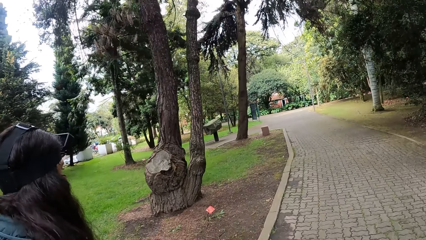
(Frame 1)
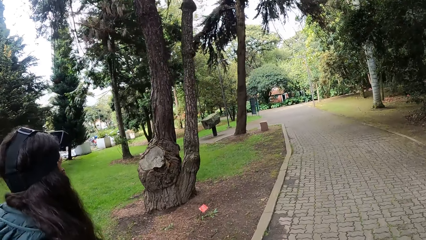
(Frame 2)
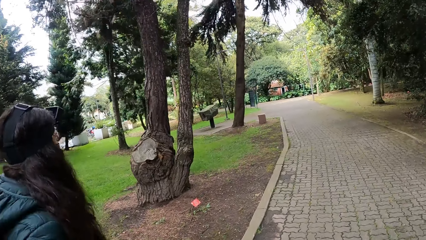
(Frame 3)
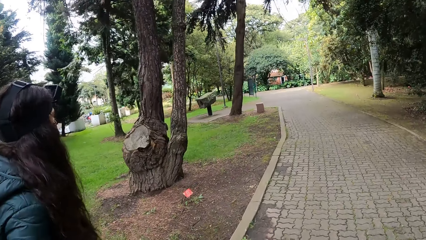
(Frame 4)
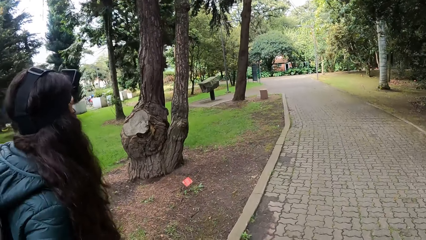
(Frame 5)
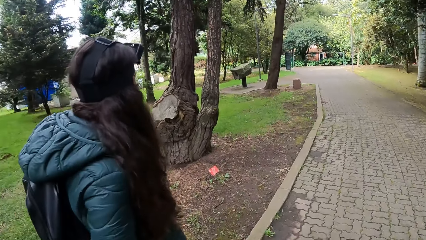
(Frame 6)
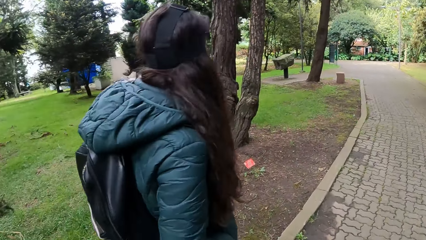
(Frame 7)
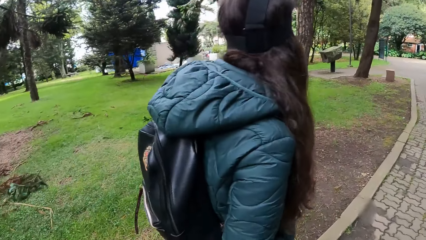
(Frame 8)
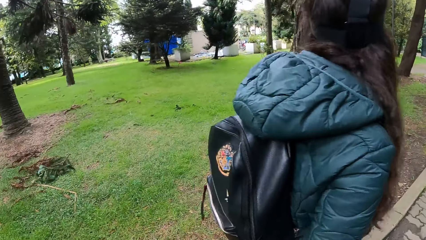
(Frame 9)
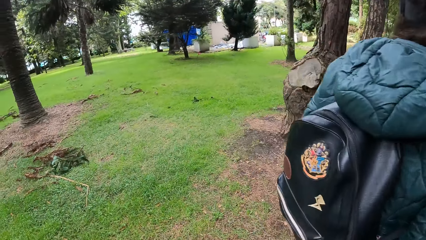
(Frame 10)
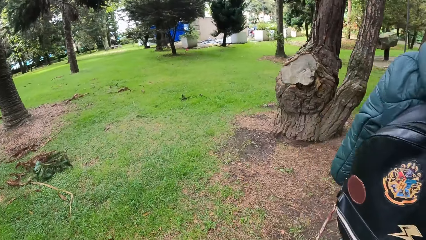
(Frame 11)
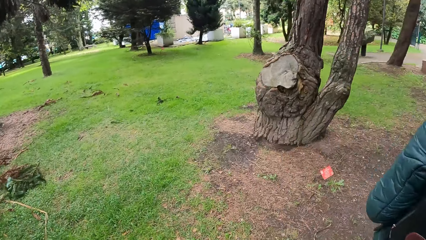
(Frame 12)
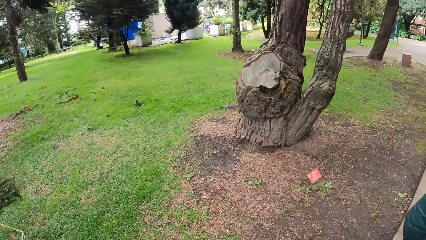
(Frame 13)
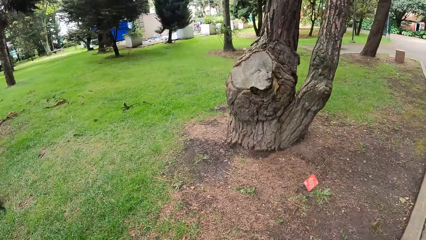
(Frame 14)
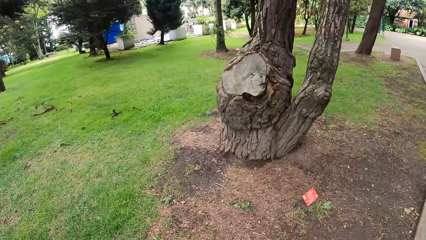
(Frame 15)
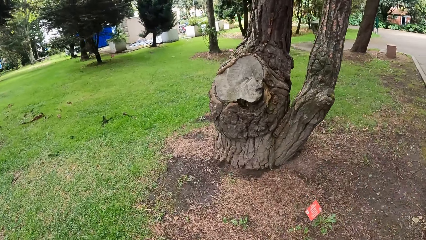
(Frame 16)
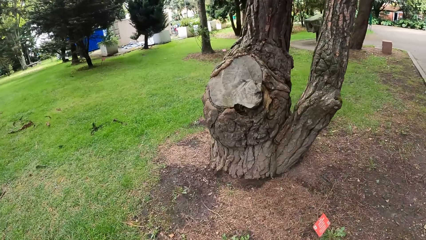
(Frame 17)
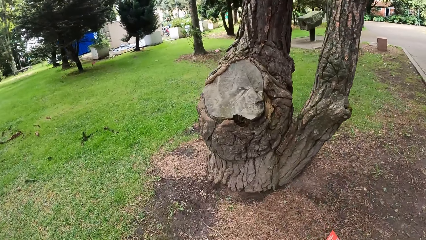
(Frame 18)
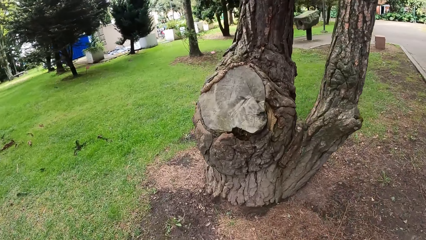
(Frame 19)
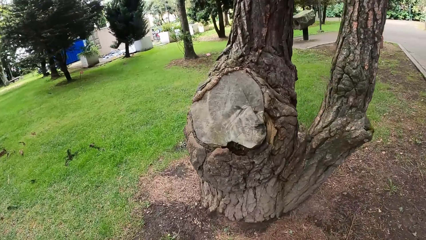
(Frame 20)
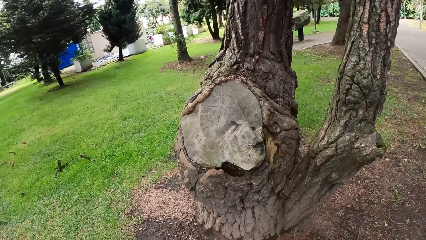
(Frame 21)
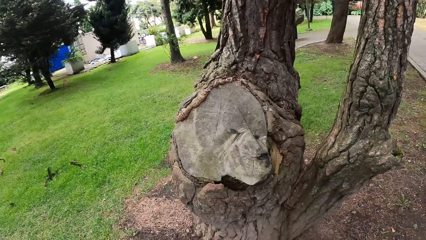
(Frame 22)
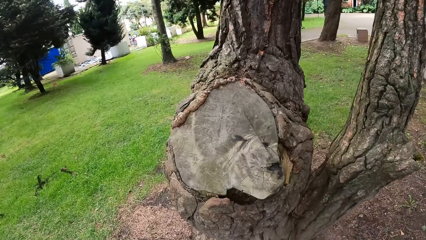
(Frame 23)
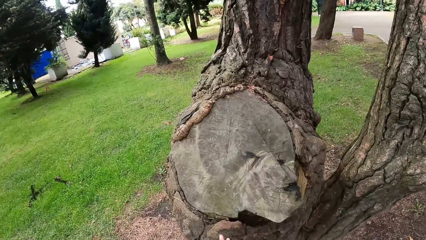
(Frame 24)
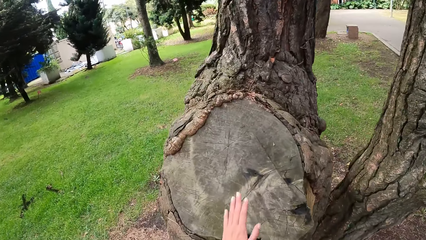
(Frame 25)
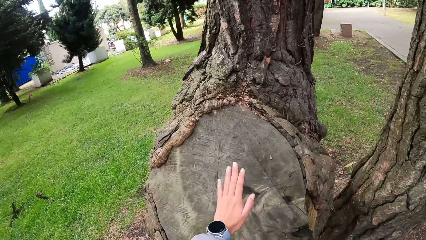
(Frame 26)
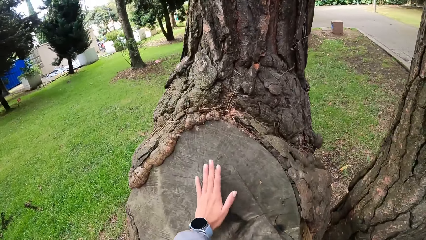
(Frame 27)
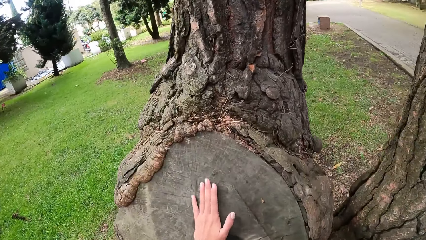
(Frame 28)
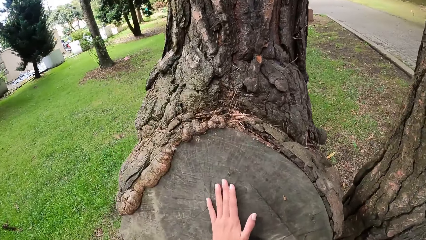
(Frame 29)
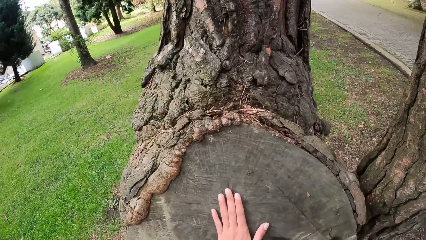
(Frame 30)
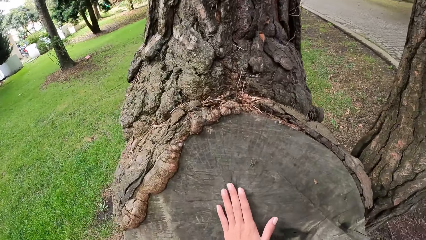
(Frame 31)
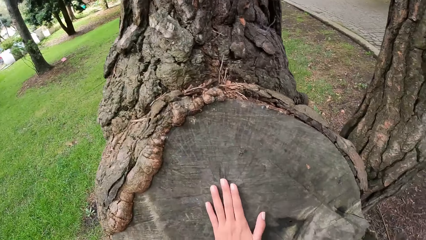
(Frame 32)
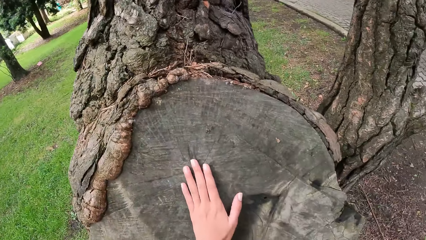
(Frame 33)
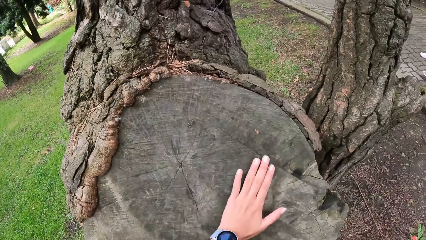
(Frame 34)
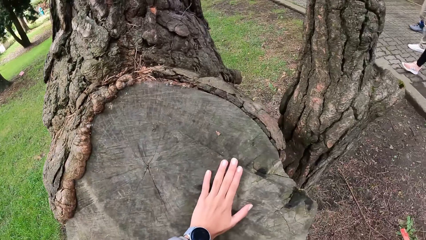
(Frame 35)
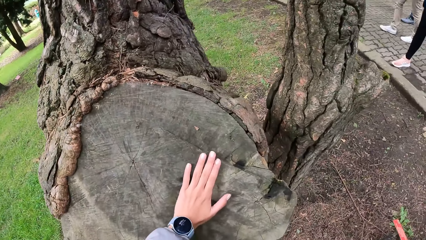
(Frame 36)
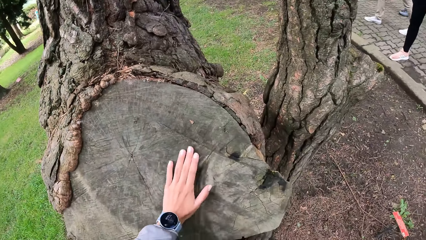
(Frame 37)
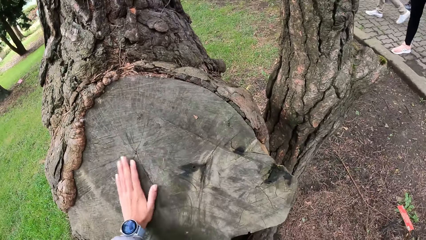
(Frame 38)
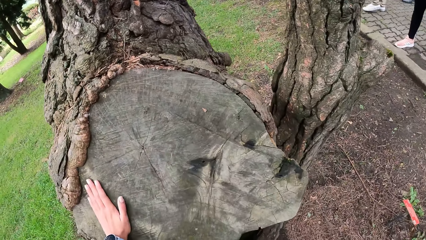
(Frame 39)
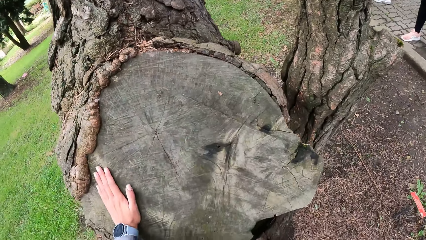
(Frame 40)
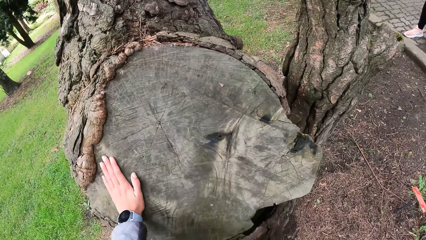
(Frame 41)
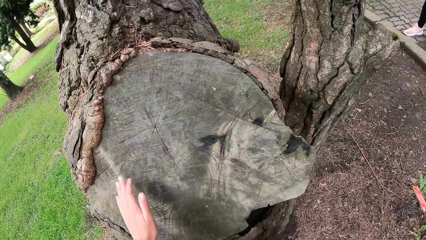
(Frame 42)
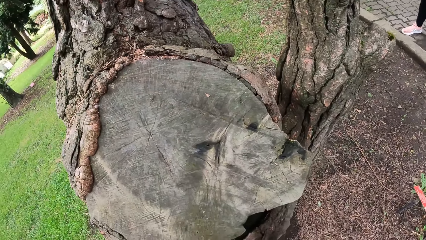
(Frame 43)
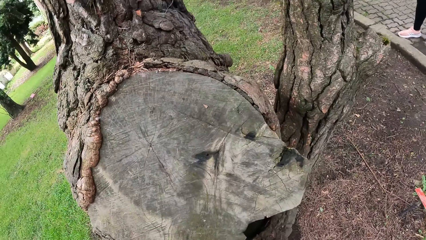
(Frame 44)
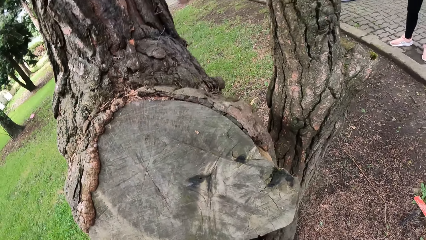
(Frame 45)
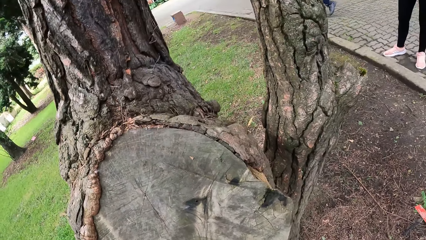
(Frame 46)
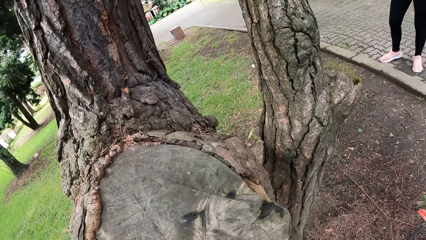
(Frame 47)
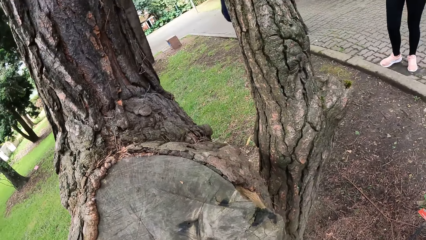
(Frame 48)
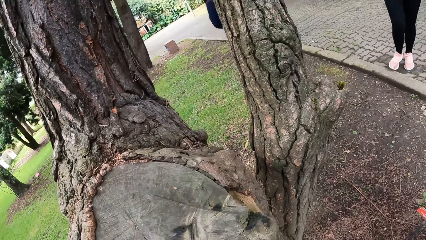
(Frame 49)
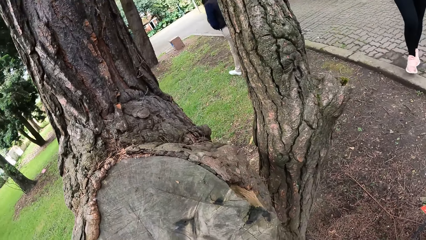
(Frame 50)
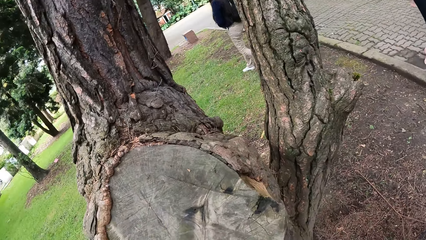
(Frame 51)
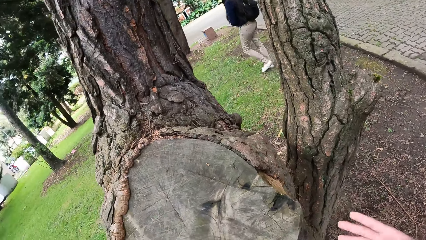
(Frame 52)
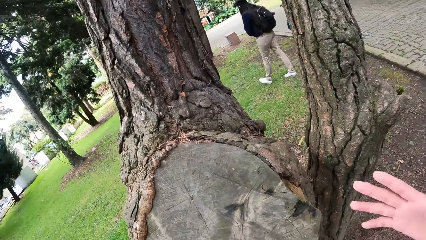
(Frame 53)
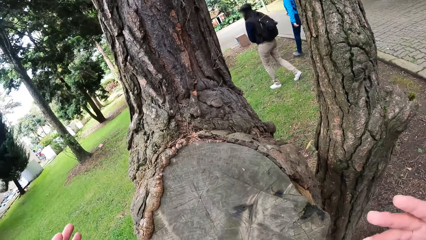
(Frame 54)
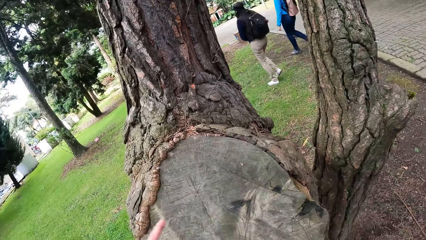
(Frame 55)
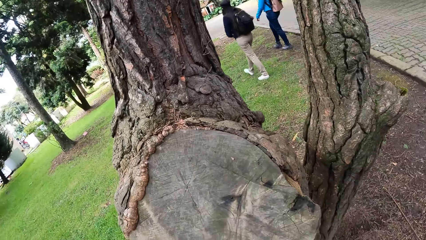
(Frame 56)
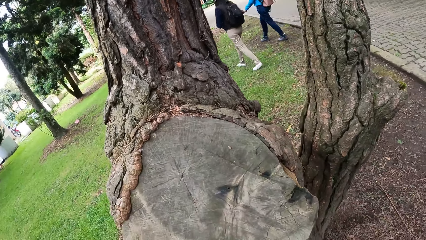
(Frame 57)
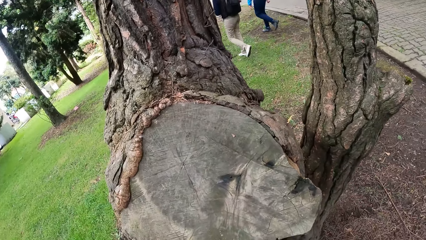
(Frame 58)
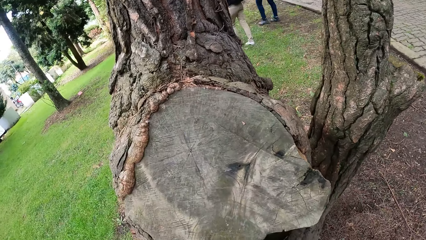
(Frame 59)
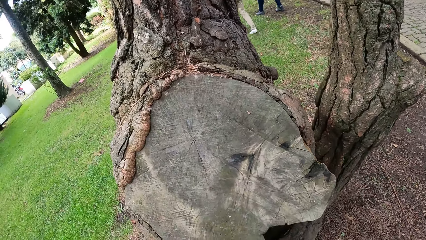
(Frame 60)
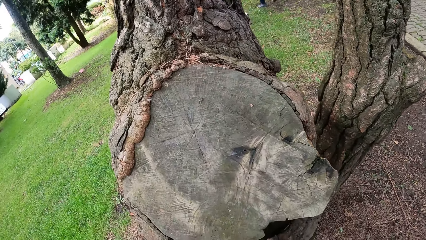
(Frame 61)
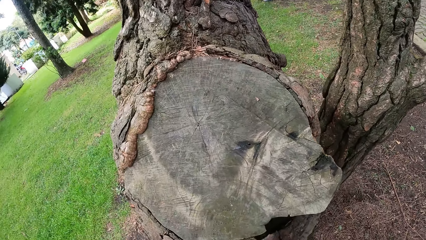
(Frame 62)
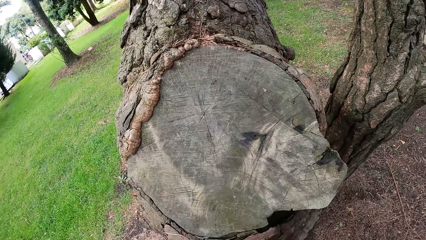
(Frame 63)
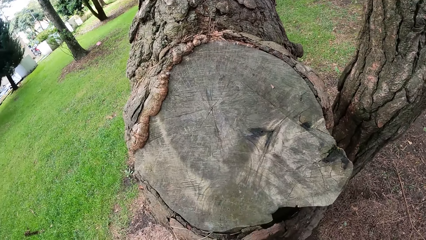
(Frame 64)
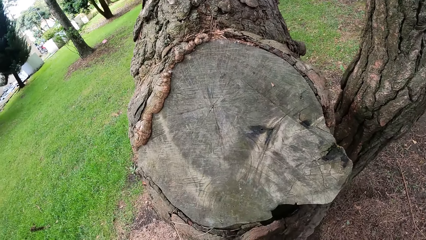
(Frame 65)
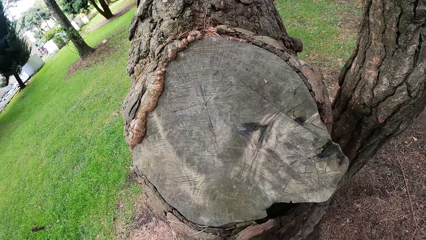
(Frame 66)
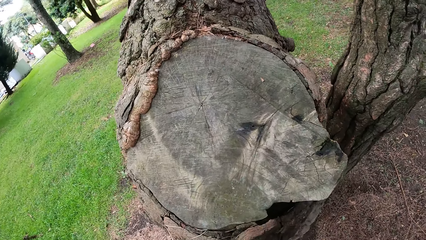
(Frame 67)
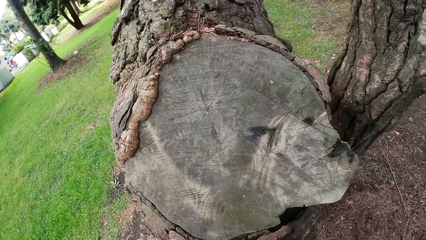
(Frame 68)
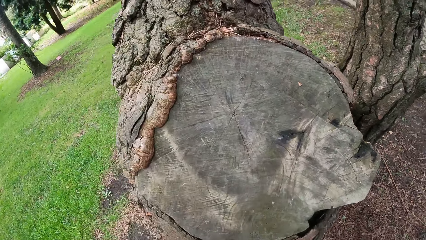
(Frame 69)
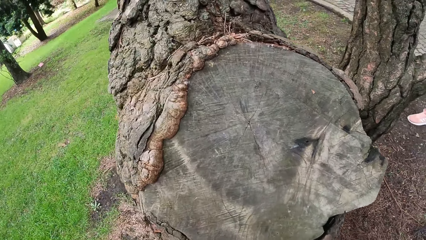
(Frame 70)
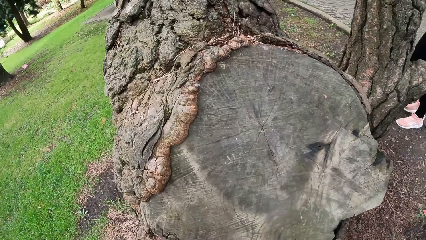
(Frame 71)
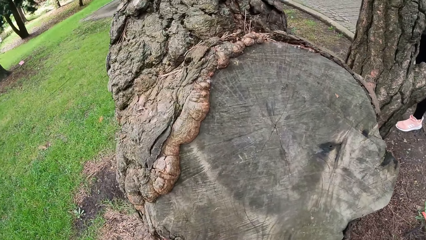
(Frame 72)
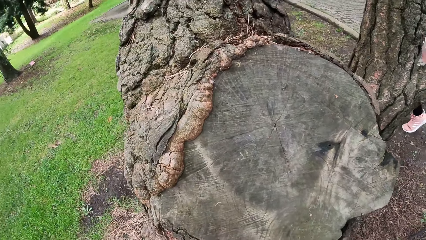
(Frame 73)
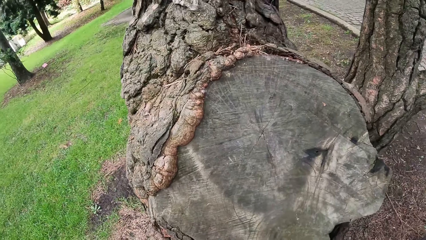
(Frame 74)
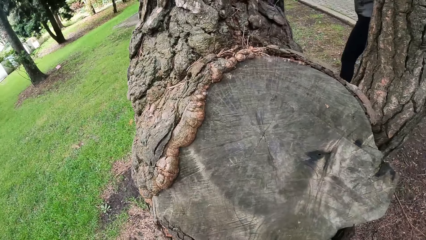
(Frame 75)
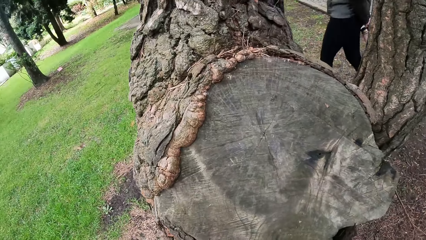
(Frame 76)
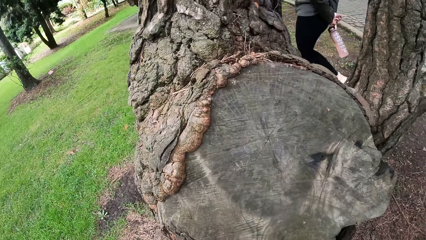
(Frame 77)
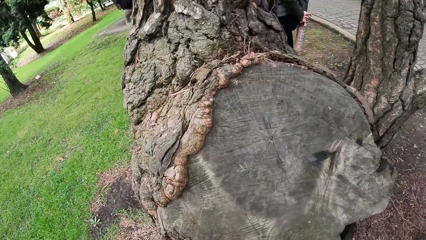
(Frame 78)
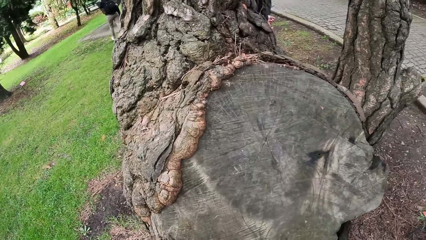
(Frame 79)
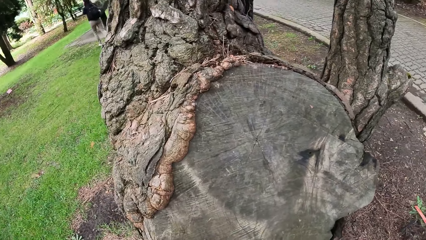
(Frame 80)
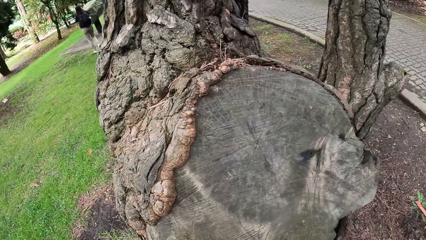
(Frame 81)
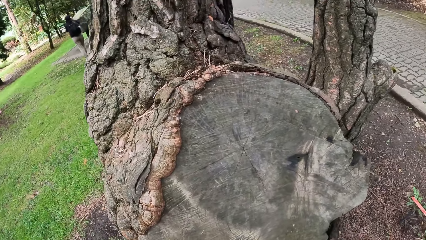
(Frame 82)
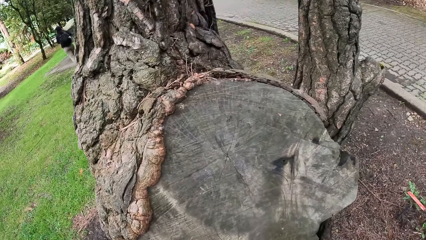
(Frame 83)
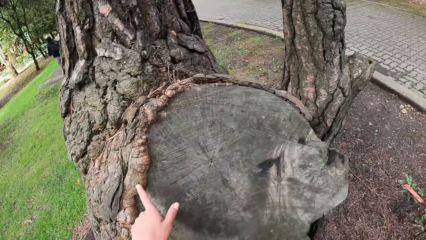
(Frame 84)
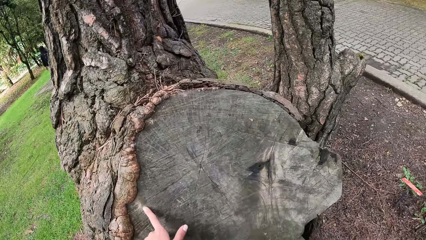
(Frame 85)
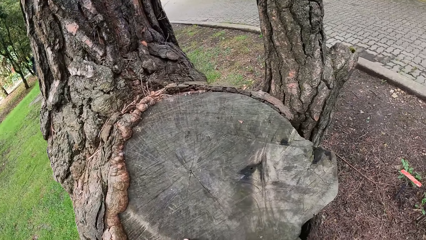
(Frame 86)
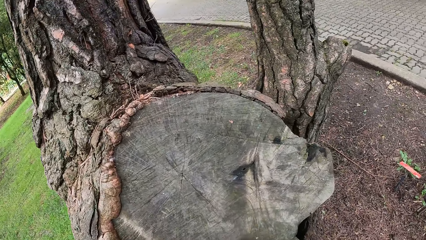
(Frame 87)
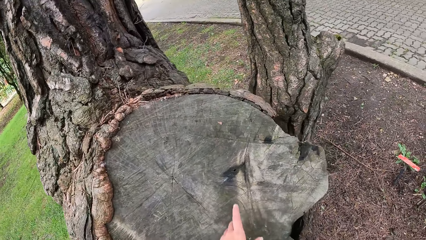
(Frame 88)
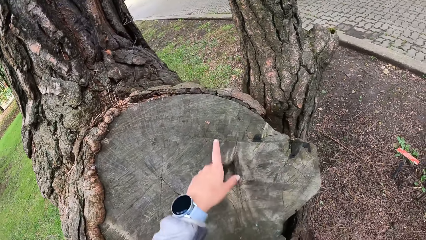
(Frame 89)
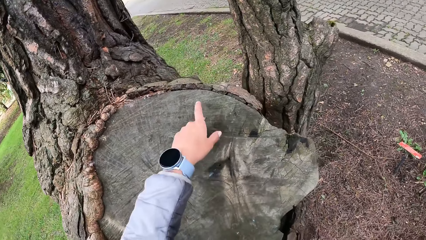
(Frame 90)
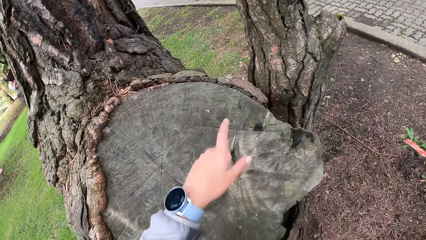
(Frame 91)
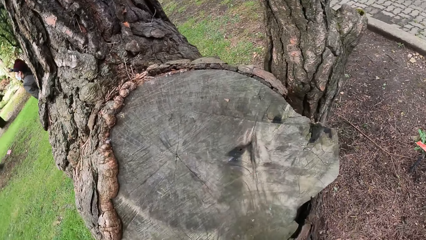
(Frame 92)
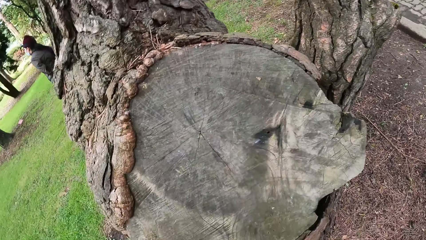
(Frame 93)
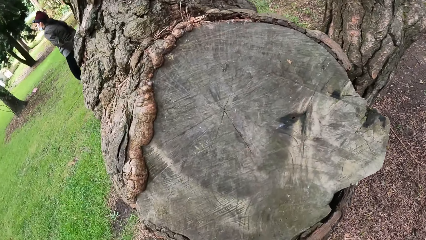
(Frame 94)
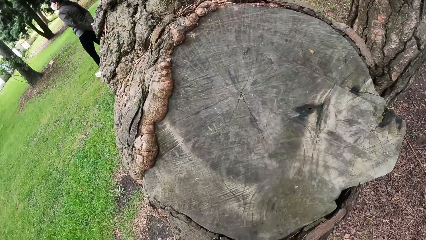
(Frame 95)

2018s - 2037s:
The camera wearer walks onto a grass field. She touches a tree with her left hand. A woman walks on the grass field. Another woman walks on the grass field. The camera wearer looks at the stem. Another woman walks on the grass field. The camera wearer touches the tree with her left hand.
